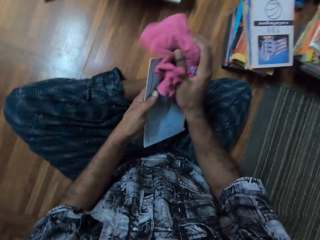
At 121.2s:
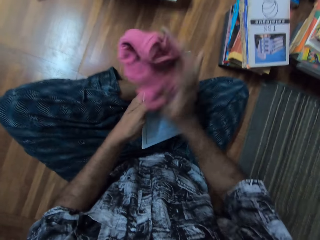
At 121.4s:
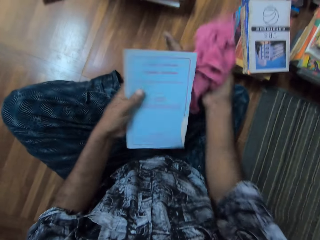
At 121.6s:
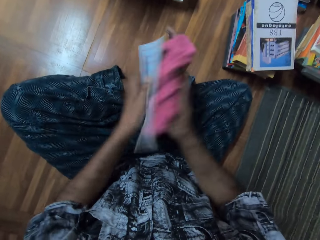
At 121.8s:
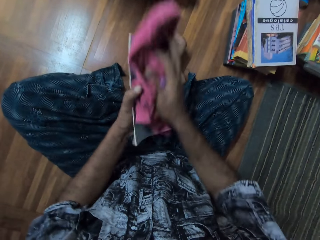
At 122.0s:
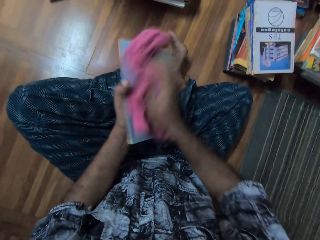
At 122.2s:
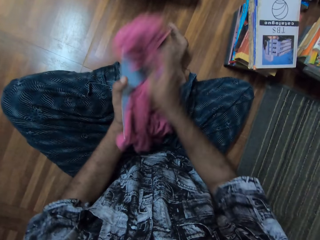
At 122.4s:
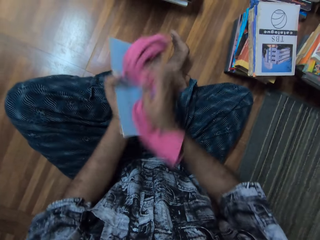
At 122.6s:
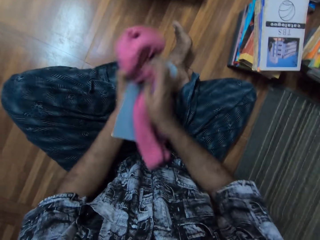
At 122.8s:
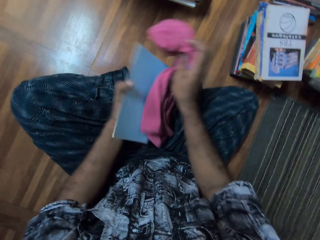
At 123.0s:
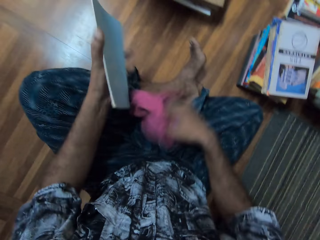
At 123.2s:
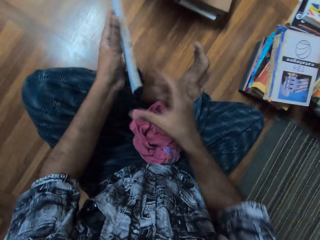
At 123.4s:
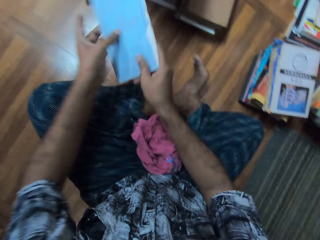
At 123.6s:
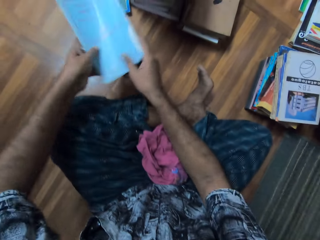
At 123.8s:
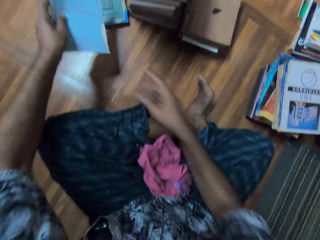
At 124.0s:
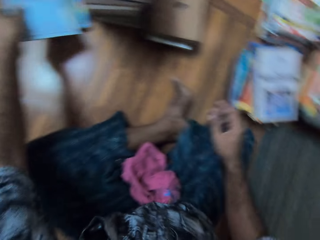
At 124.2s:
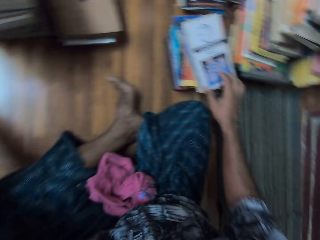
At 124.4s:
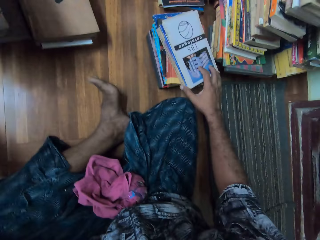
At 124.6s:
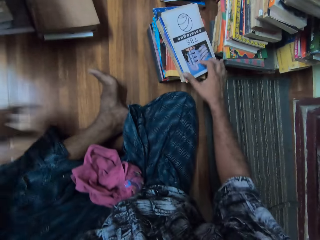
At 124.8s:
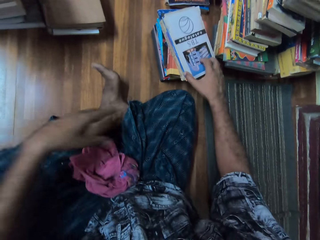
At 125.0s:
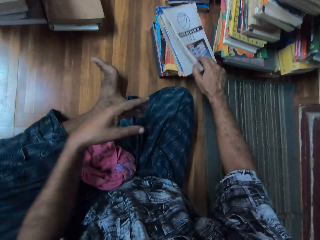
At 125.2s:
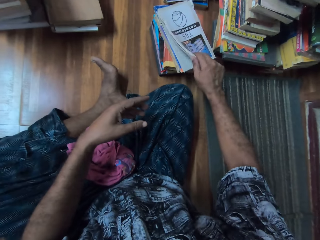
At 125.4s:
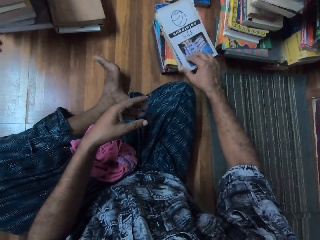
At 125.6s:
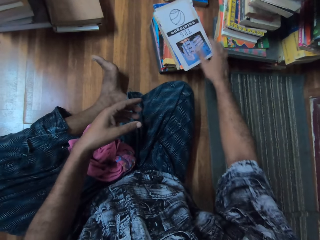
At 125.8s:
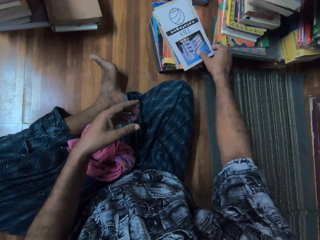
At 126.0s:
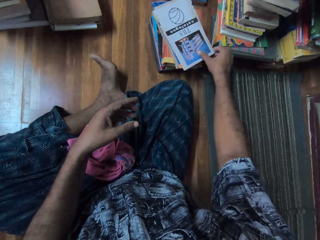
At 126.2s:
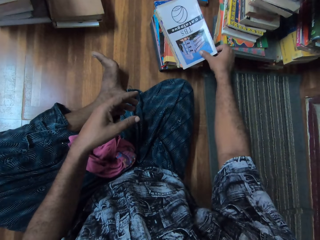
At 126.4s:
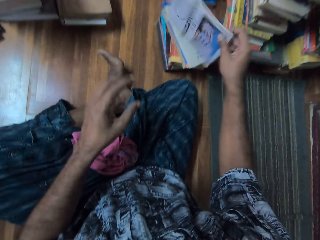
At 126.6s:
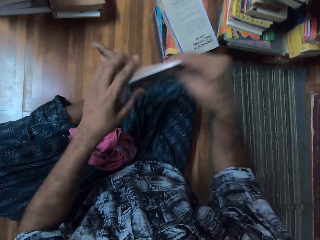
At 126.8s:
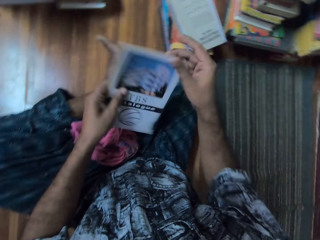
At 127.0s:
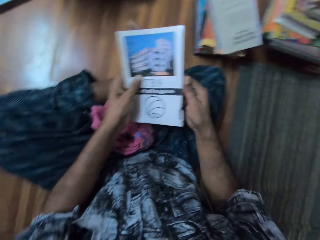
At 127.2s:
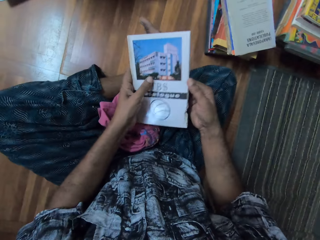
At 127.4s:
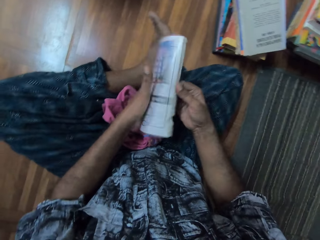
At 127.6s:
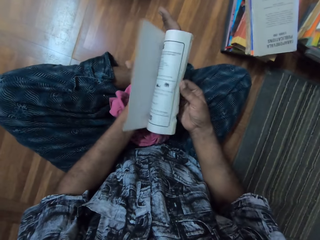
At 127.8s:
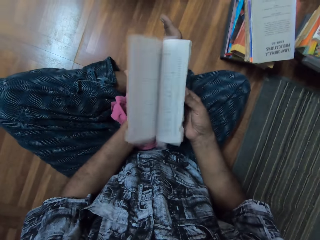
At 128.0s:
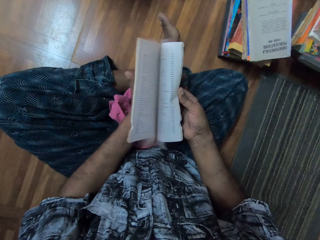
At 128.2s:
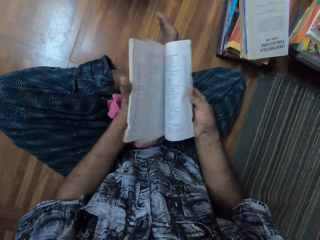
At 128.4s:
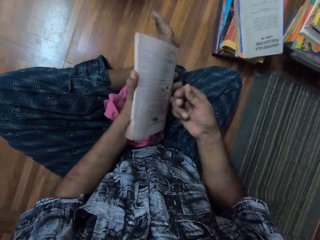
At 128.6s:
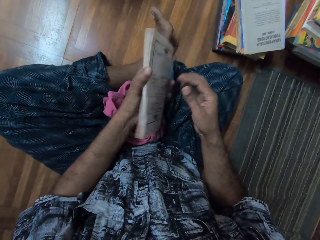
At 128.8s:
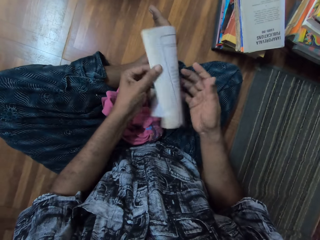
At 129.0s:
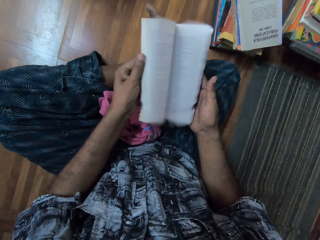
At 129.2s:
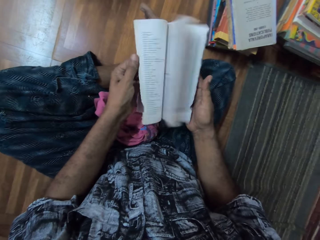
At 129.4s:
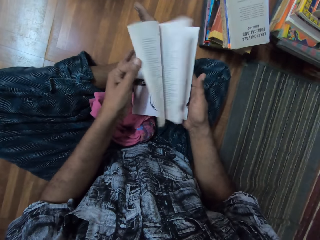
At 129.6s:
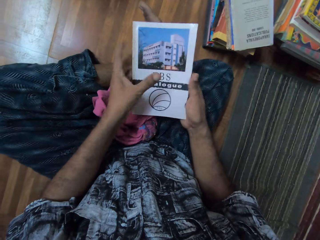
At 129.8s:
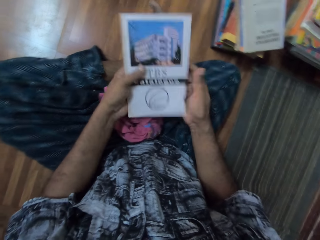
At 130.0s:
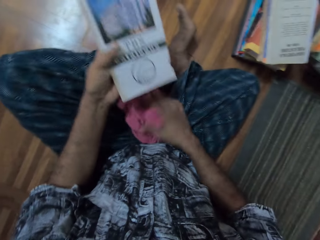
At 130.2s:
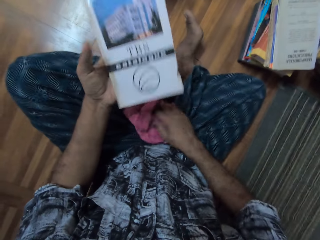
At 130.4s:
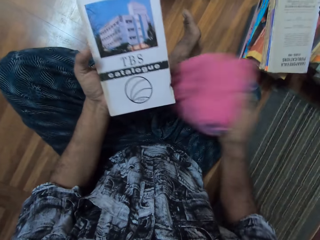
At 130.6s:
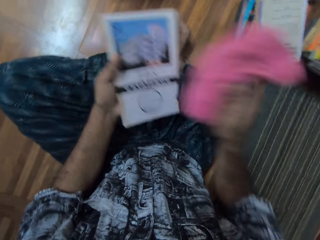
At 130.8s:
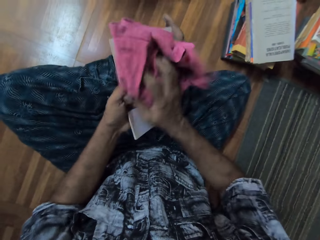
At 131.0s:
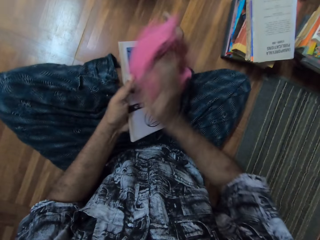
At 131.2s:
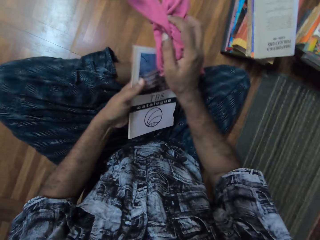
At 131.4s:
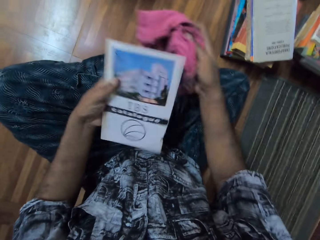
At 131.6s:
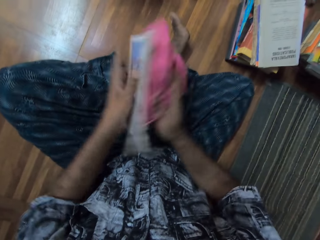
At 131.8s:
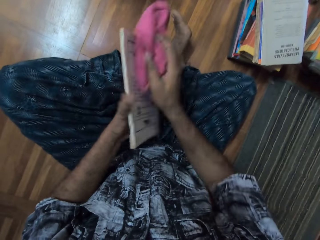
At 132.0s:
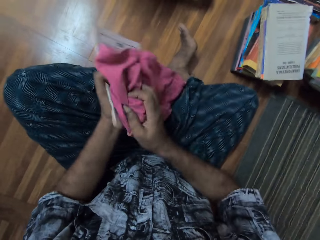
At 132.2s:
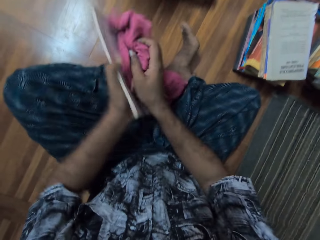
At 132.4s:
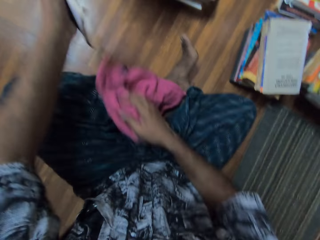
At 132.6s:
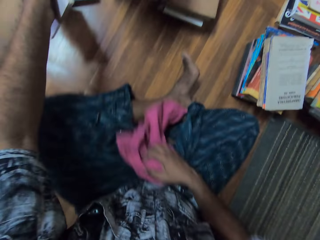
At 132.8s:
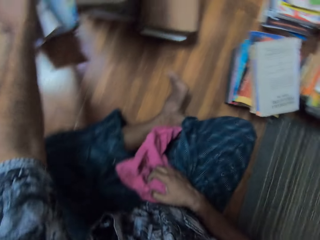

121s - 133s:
The camera wearer wipes a book with a cloth. They put the cloth on the lap. They put the book on books. They stretch the book. They adjust the book. They pick up the book. They adjust the book. They flip the book pages. They flip the book pages again. They pick up the cloth. They wipe the book with the cloth.

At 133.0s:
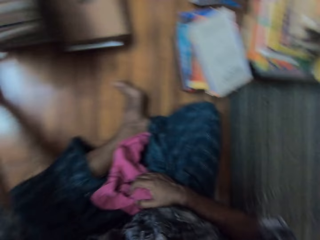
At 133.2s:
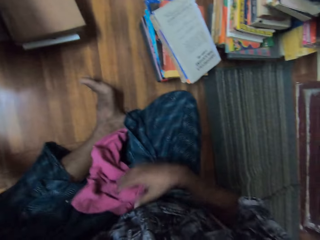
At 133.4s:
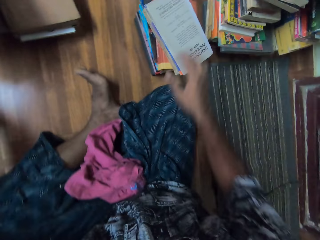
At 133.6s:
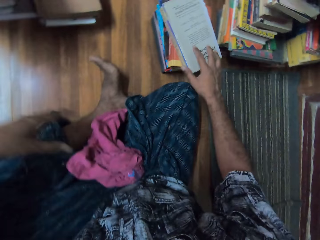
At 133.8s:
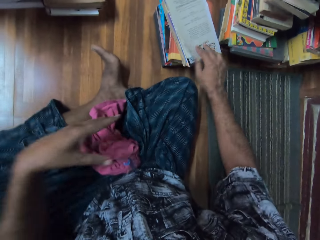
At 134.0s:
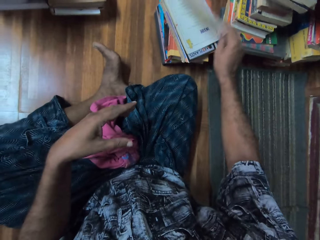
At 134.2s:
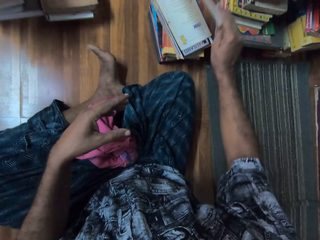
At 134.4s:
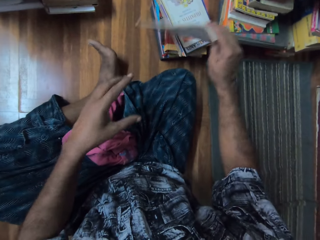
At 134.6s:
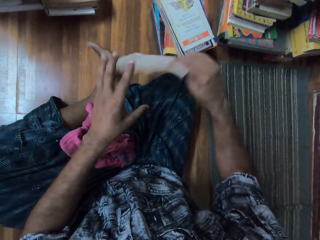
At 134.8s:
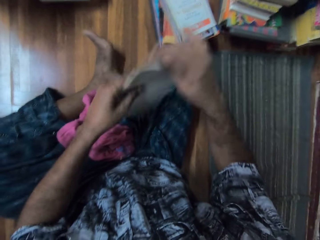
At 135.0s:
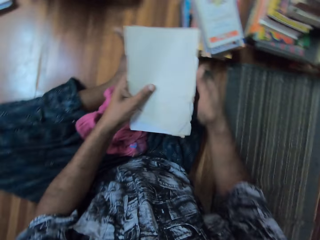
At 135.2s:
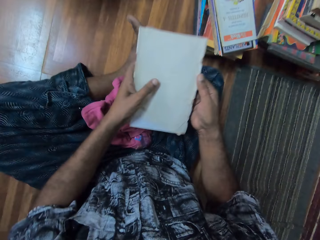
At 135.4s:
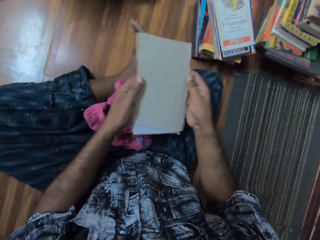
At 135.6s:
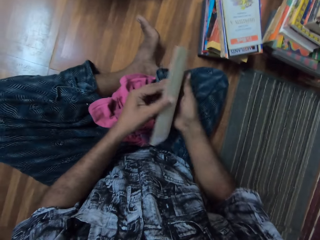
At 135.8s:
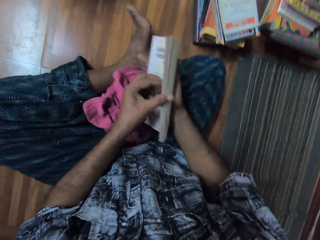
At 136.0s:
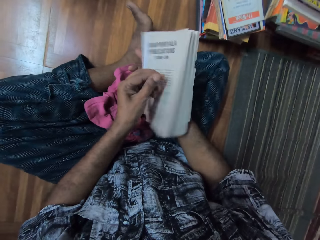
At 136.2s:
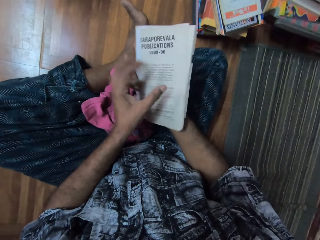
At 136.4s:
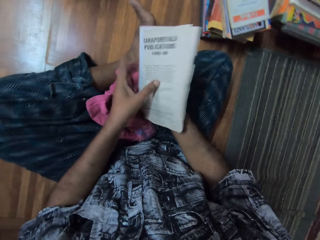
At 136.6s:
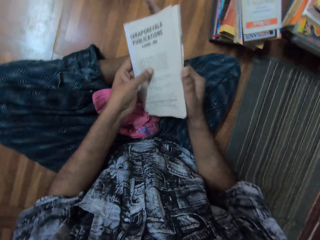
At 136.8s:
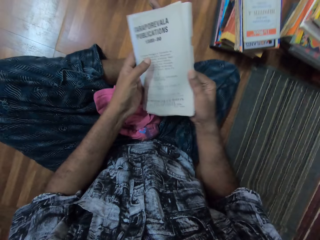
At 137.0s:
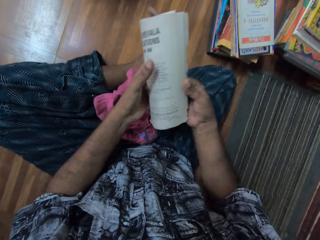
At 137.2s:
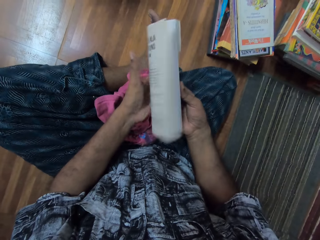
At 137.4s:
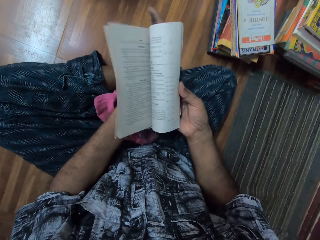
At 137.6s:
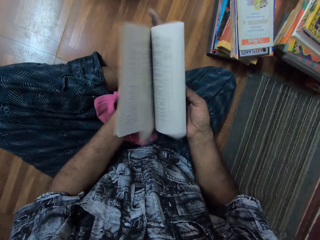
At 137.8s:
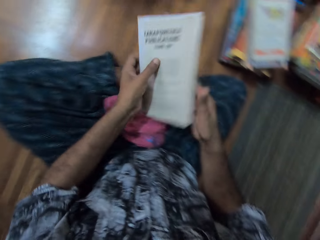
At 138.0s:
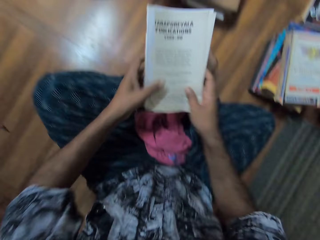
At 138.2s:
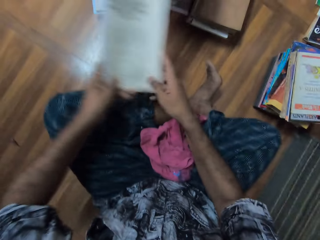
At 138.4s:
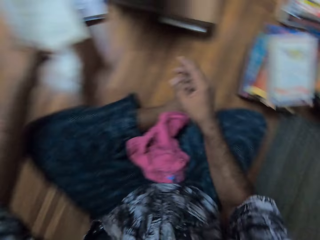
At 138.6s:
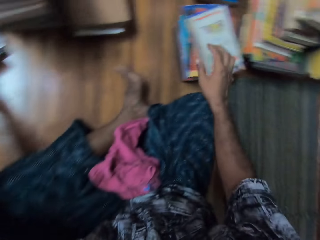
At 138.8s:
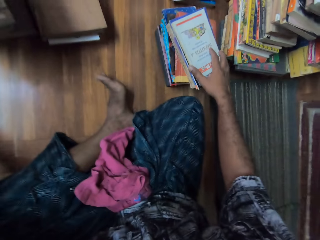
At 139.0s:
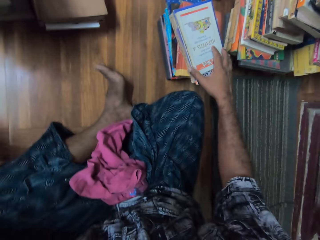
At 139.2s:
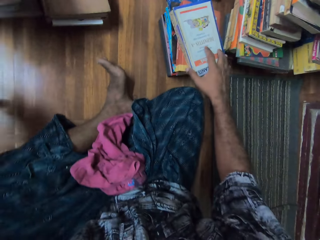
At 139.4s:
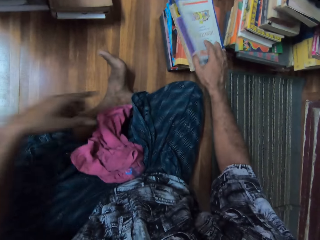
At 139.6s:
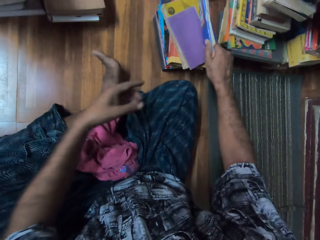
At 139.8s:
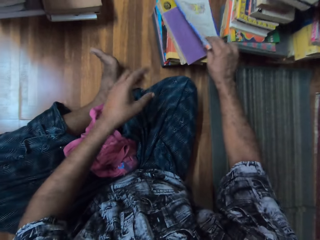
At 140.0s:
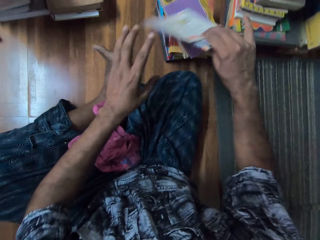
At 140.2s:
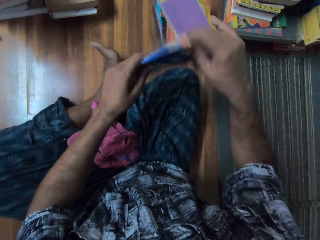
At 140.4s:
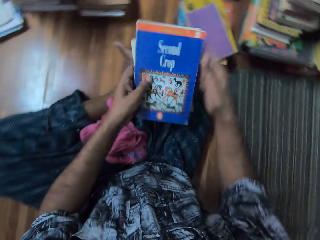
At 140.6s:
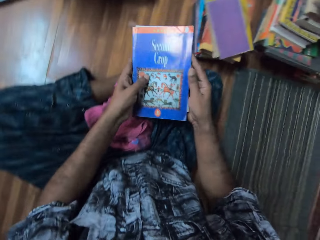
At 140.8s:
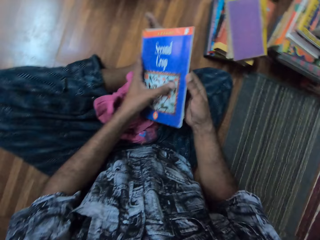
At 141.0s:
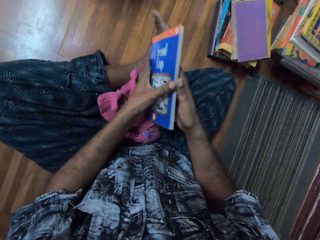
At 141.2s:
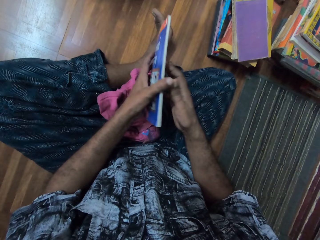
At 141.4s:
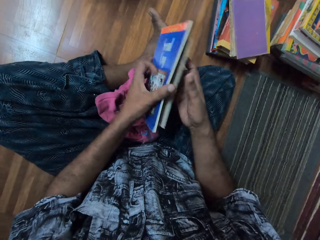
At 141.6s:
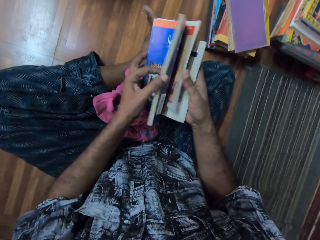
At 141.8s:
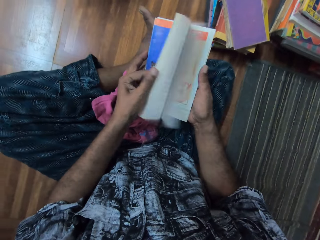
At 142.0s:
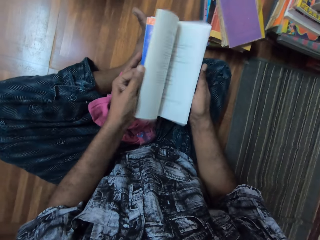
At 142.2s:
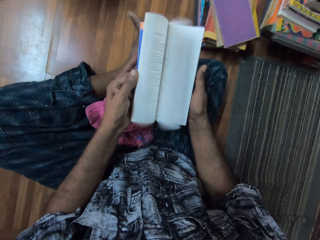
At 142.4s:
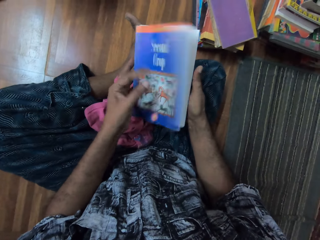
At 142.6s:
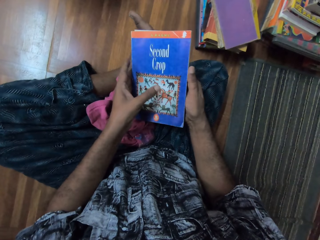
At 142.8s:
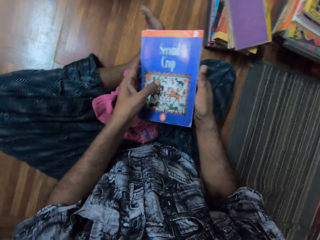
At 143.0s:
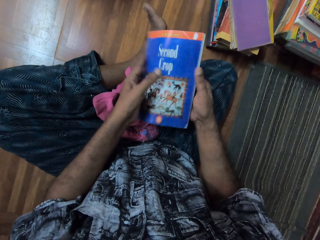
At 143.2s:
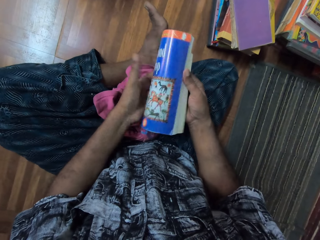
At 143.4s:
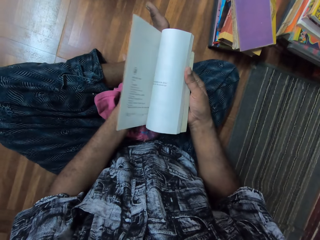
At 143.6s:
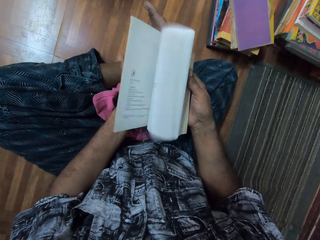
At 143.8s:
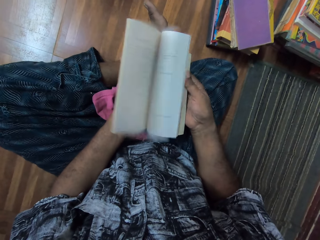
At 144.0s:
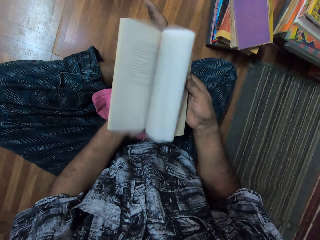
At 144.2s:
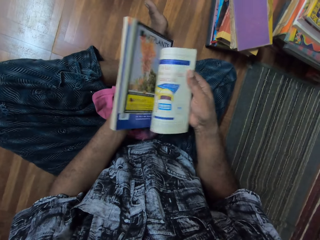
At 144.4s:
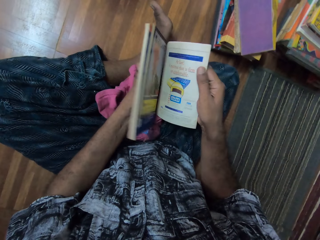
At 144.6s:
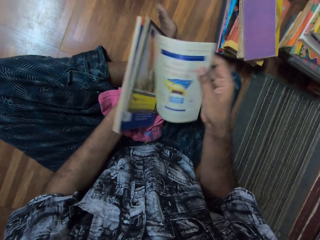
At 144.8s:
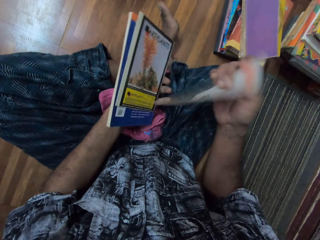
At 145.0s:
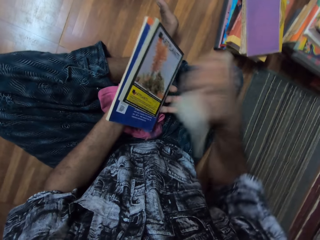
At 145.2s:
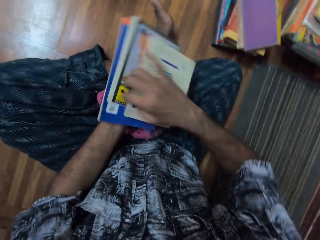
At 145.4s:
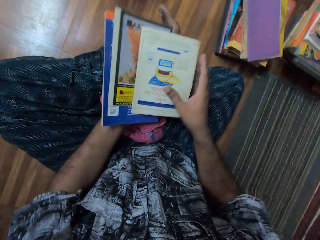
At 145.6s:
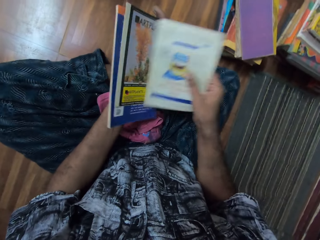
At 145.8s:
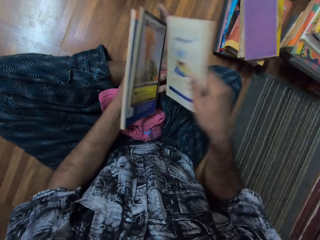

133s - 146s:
The camera wearer stretches the book. They put a book on books. They pick up the book. They adjust the book. They flip pages of the book. They stretch the book. They put the book on the books. They pick up a book. They adjust the books. They flip pages of the book. They flip pages of the book again.
